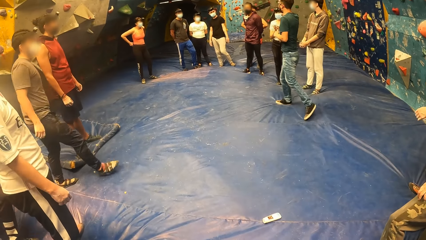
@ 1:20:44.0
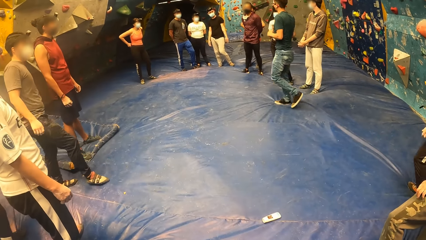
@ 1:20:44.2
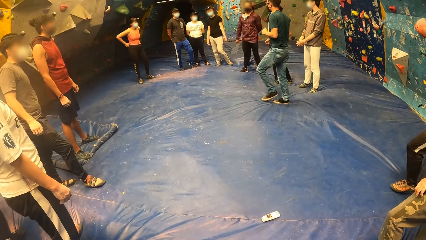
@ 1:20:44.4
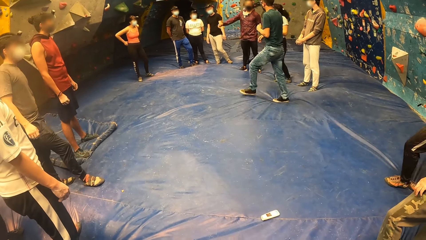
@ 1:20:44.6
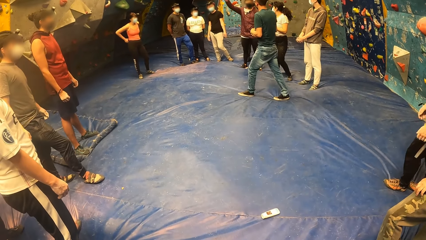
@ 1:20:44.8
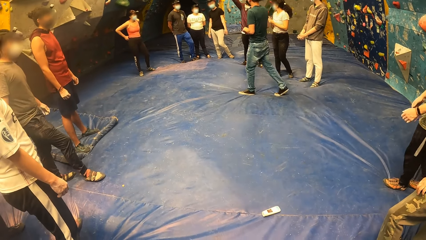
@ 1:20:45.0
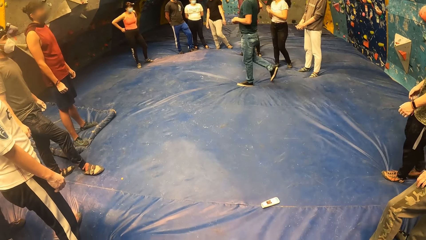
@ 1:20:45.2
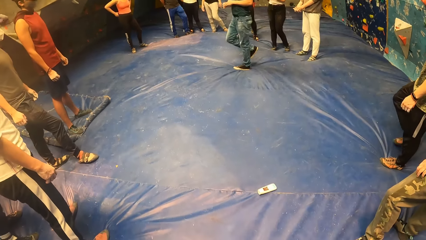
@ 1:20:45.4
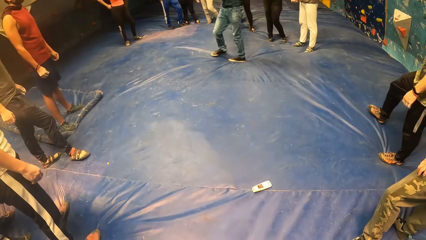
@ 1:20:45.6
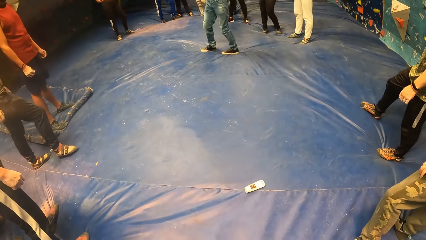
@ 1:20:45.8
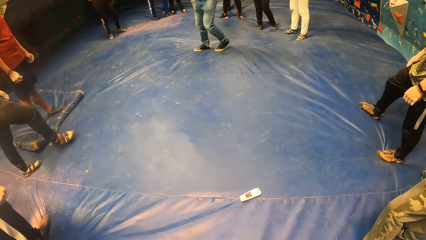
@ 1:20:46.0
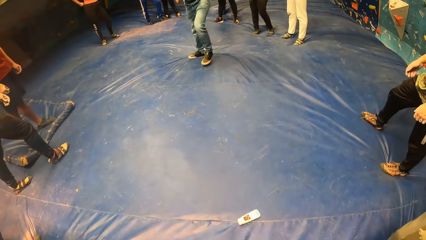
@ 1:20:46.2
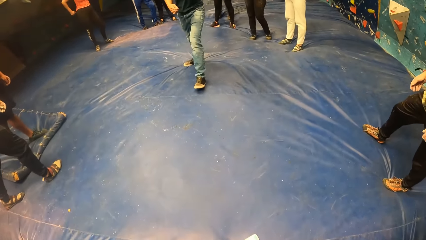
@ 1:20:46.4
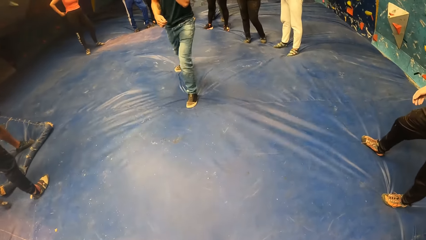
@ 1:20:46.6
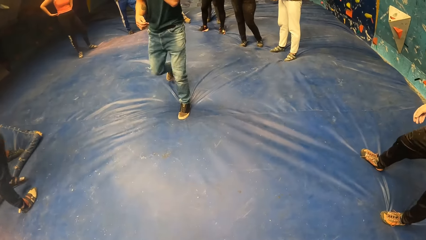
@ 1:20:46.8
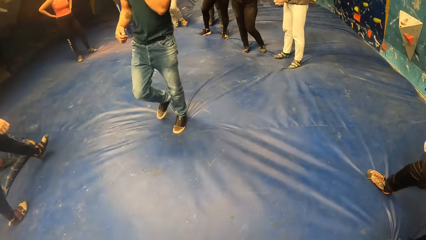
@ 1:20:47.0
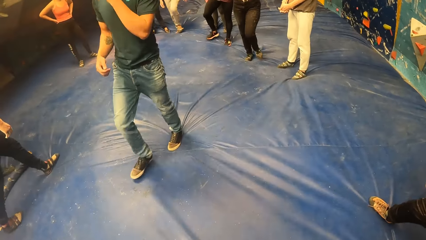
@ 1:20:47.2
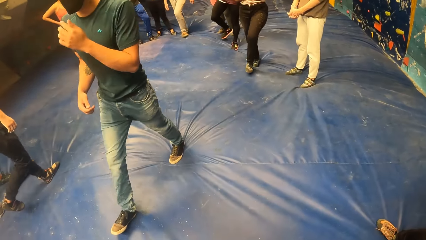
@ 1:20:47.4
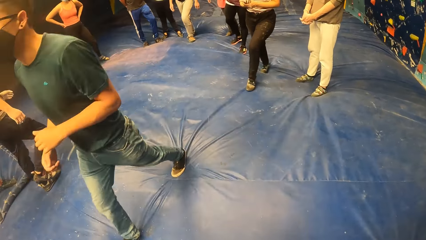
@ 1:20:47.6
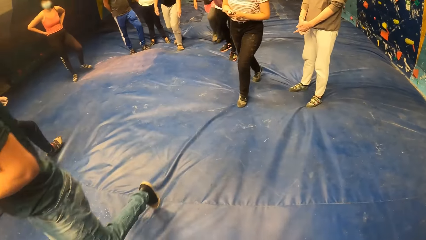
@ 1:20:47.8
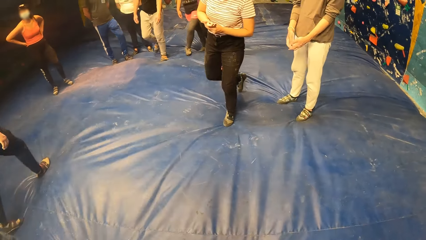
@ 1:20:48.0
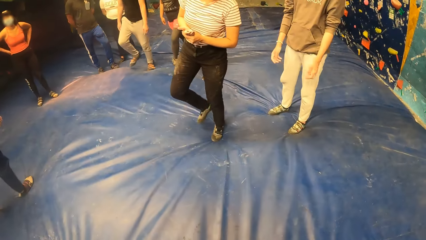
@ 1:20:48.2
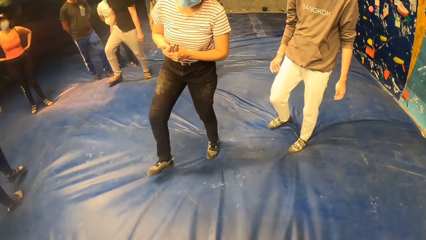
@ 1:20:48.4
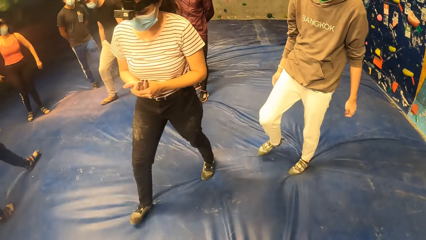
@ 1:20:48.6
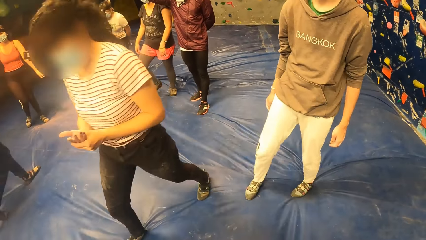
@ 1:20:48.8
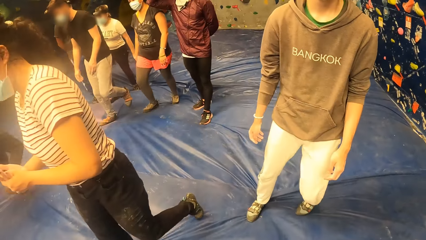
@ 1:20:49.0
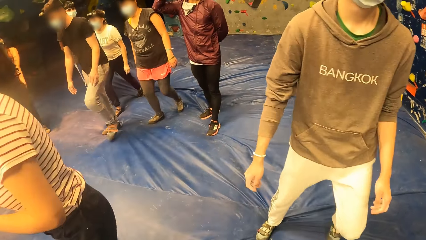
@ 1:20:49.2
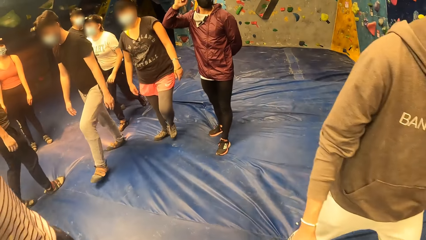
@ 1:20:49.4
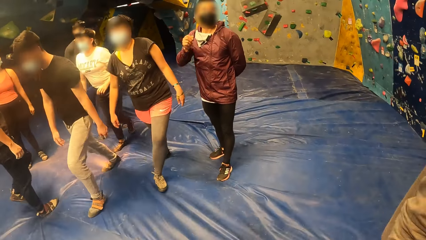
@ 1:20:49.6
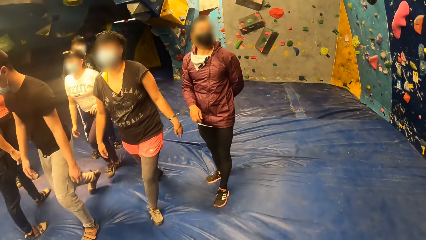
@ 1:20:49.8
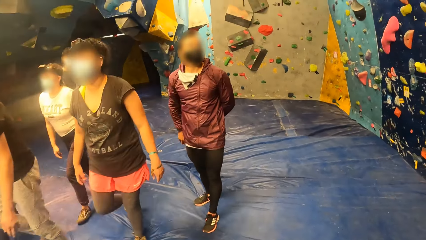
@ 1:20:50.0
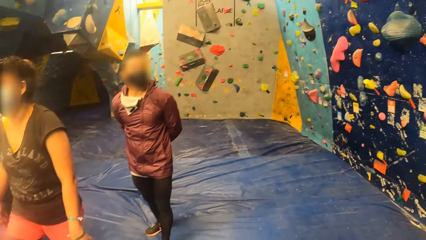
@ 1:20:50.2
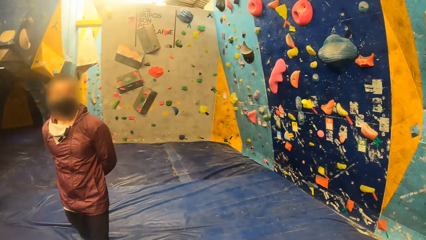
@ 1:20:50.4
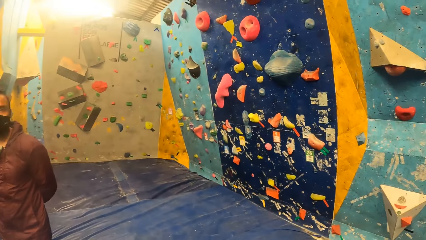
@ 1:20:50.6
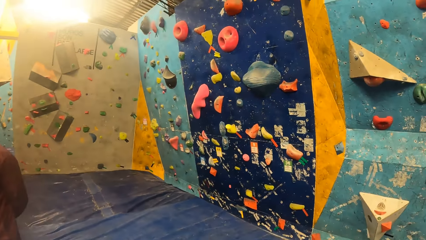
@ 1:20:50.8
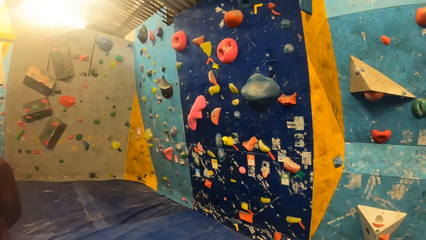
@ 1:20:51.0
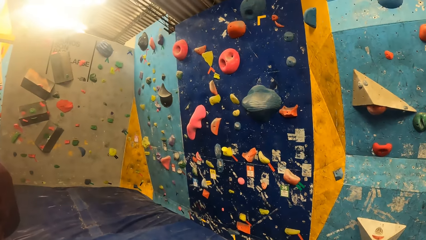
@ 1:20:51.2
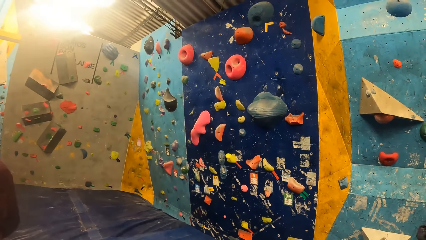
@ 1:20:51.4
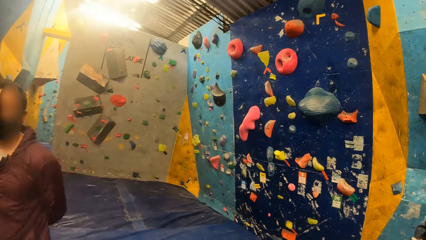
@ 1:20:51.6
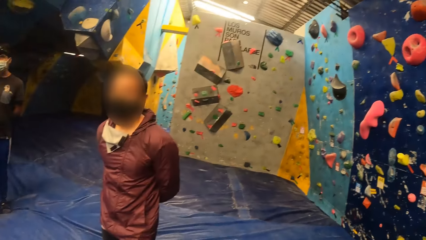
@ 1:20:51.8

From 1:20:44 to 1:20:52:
The camera wearer moves around.

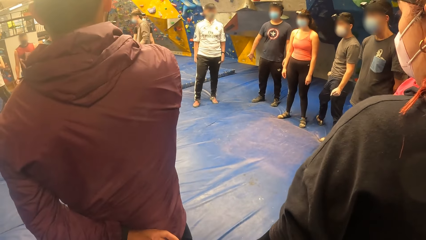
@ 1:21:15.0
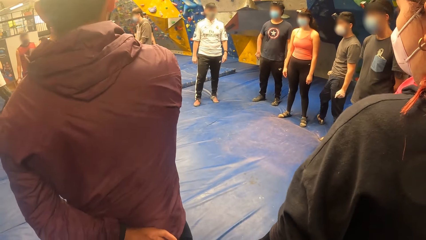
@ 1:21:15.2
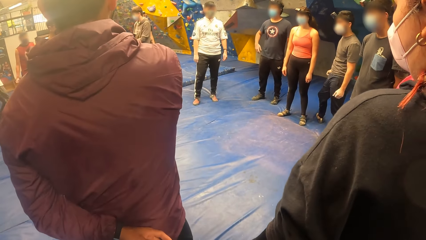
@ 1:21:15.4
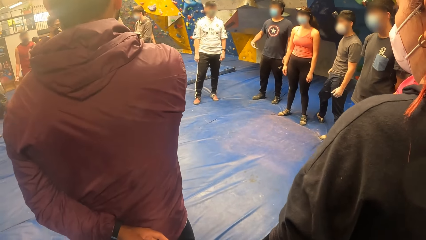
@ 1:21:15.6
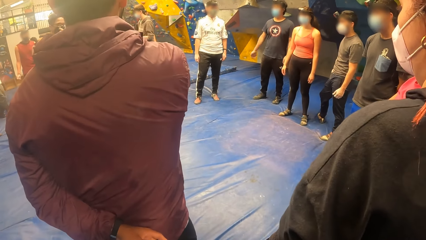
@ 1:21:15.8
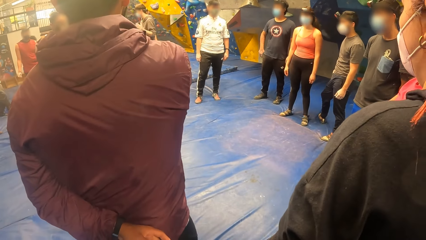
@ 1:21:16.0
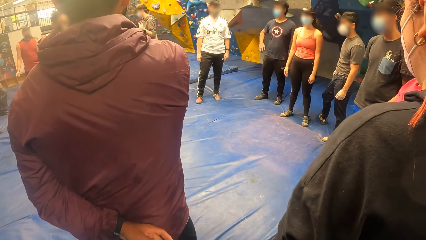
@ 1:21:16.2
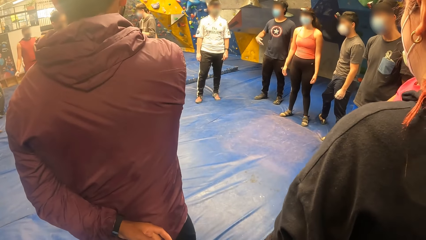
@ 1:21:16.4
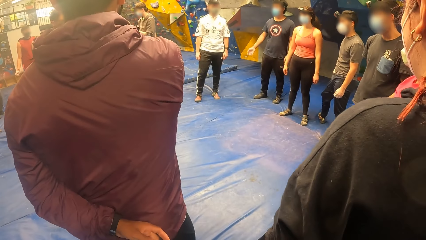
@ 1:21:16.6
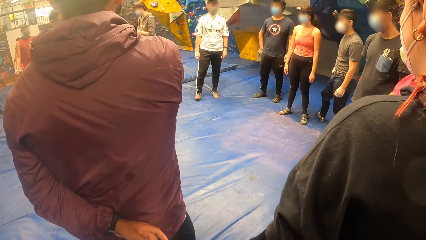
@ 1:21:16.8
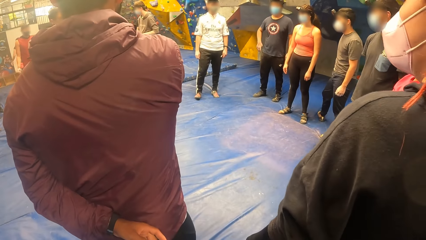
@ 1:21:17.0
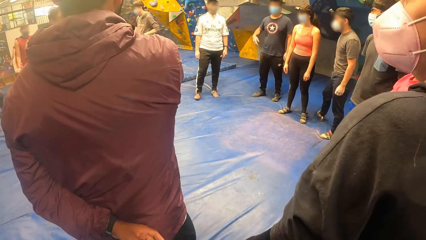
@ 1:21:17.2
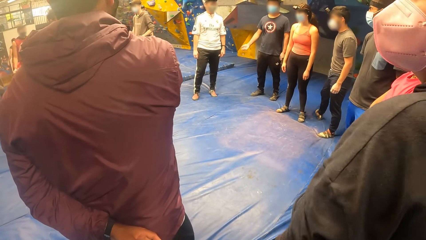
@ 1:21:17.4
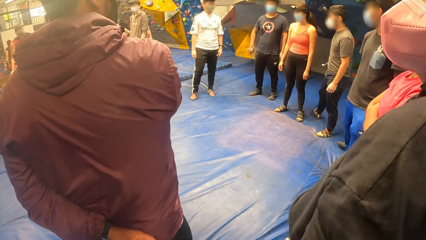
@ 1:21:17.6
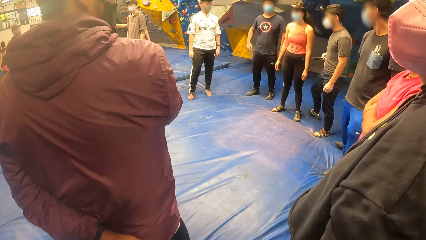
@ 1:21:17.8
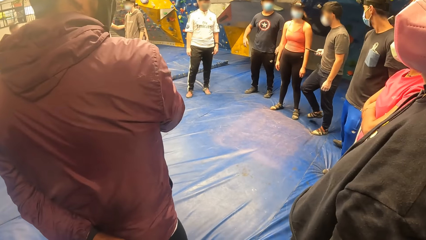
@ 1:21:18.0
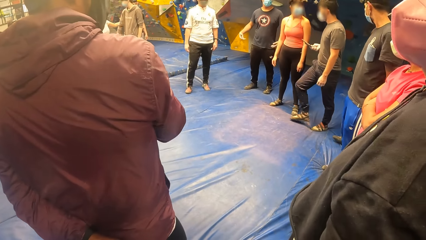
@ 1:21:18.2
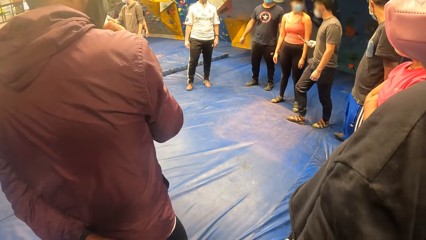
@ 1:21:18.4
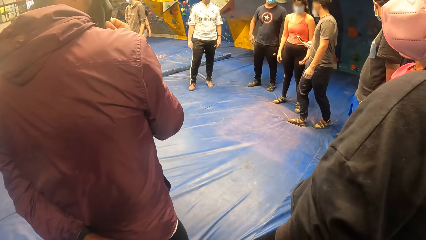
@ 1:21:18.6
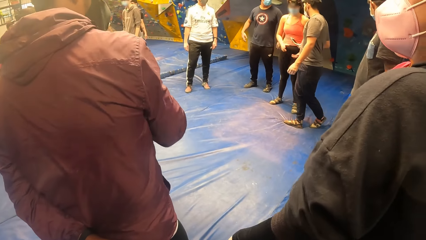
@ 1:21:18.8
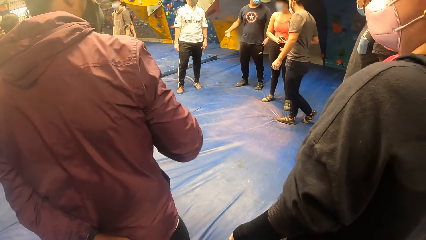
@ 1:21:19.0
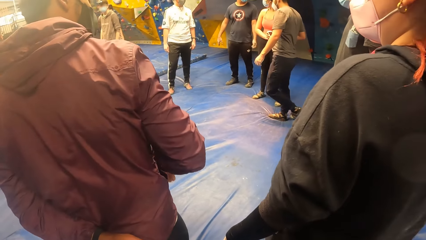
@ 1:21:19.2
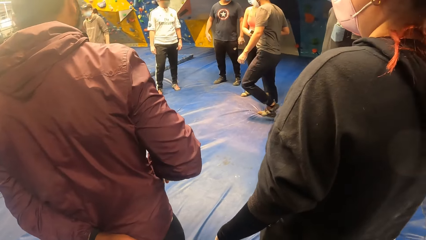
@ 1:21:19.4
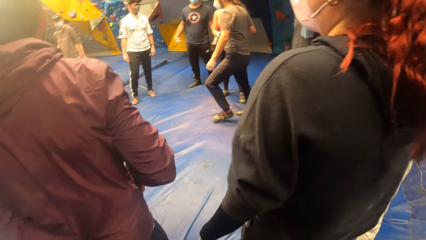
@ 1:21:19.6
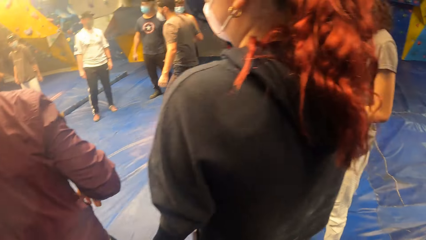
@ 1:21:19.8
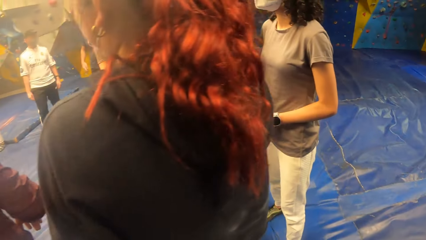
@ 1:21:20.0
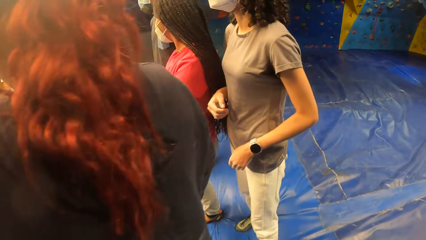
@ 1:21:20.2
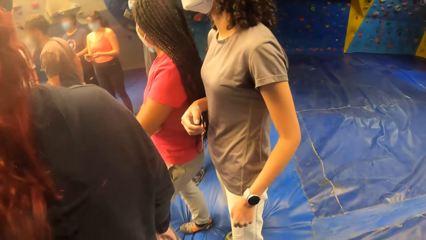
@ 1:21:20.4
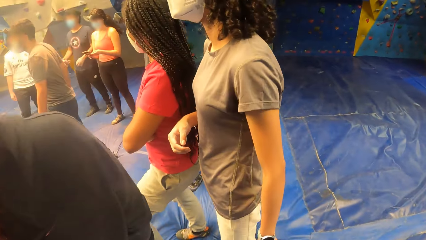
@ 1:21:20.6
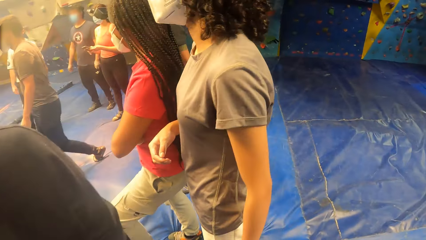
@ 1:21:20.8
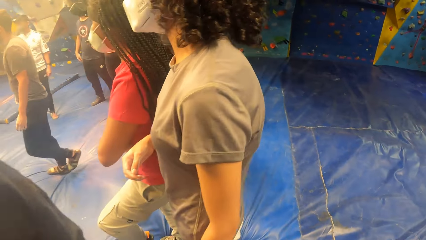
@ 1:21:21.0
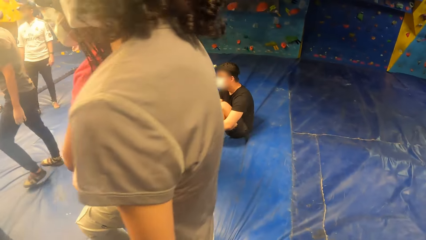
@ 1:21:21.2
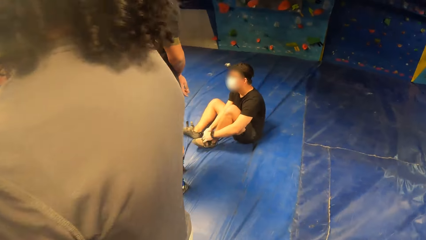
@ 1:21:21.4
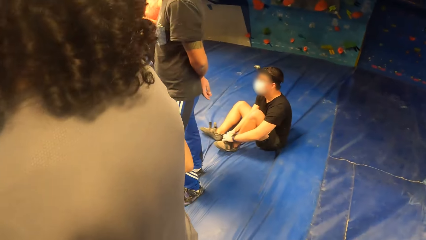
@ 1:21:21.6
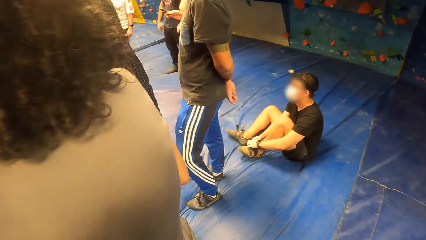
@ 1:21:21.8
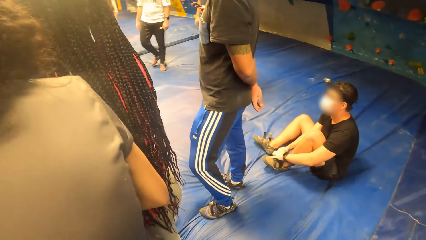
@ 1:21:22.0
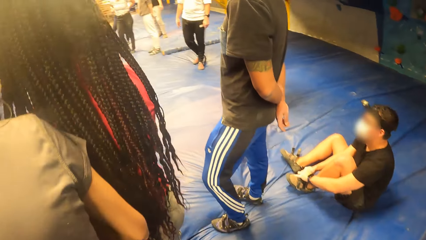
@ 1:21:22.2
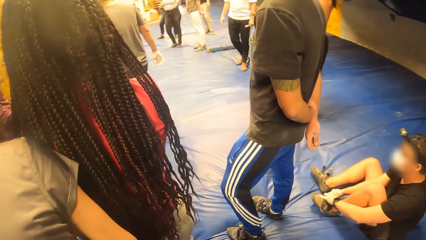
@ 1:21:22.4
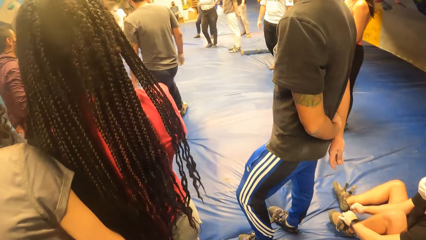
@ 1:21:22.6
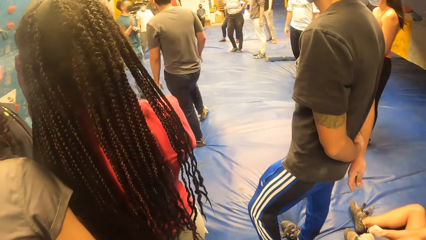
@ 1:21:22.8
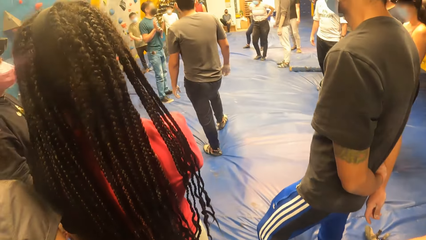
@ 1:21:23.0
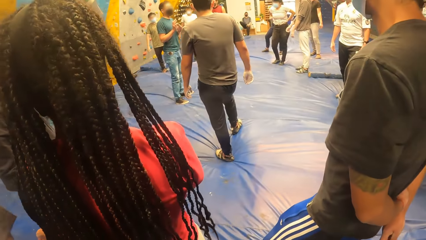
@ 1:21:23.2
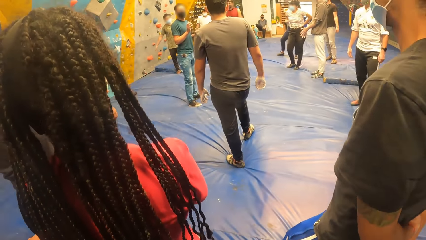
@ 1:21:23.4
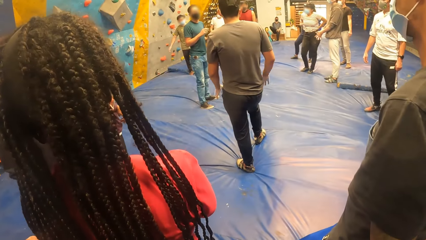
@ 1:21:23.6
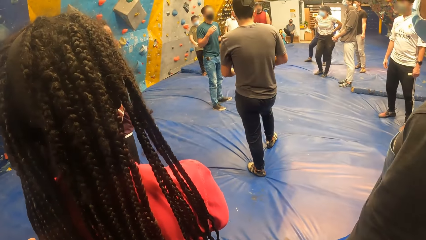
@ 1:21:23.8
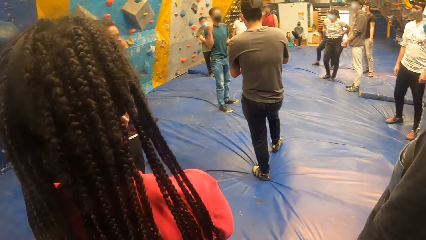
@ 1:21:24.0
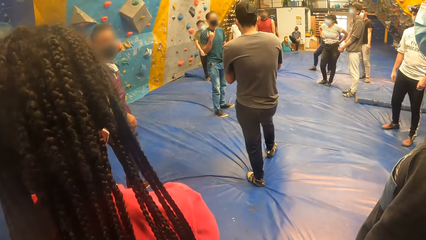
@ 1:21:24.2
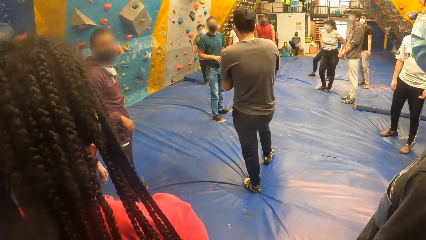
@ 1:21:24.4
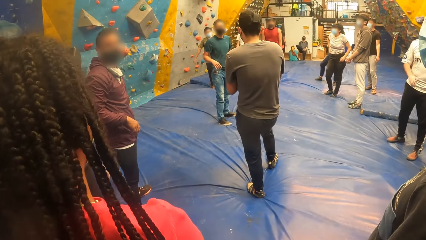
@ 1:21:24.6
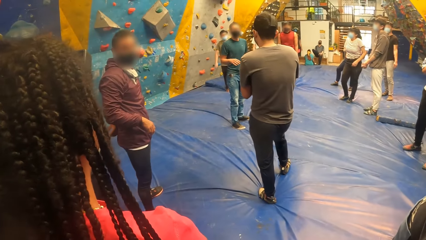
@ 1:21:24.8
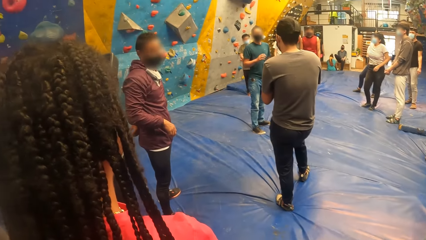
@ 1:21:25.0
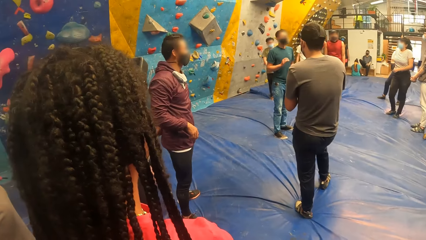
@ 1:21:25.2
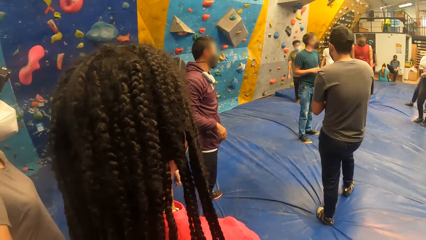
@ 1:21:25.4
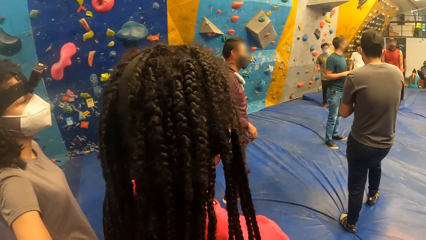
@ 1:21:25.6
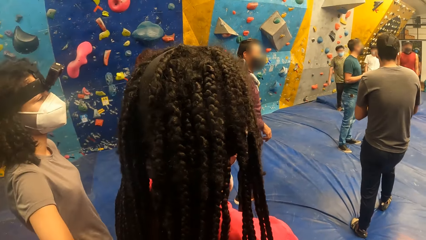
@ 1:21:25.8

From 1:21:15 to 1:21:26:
A person walks around. A man passes a phone to the right hand of a woman with his right hand. Another person sits down and ties a shoe lace on his left foot with both hands. Another person moves his hand.
